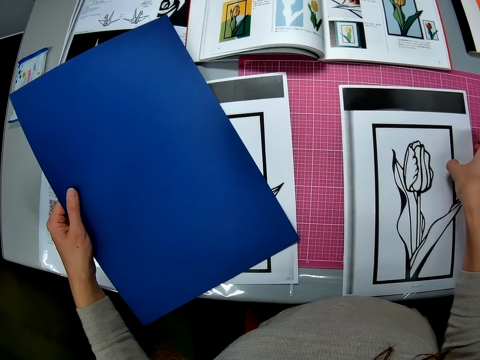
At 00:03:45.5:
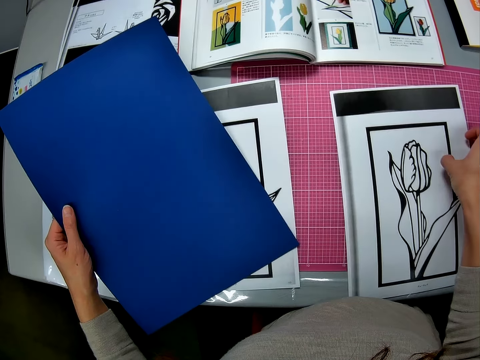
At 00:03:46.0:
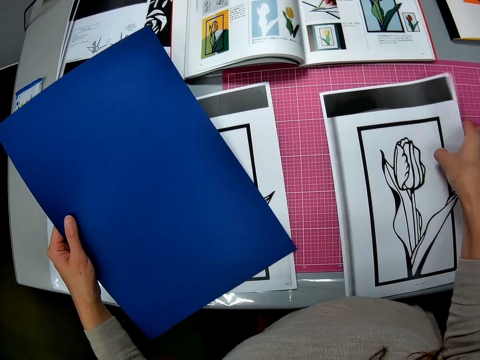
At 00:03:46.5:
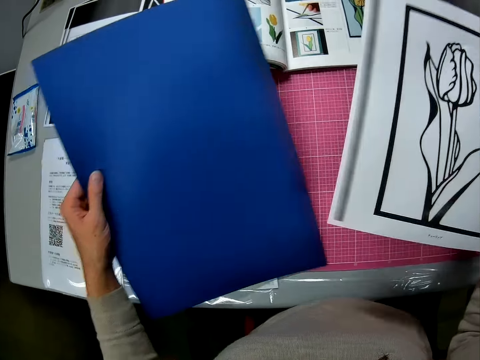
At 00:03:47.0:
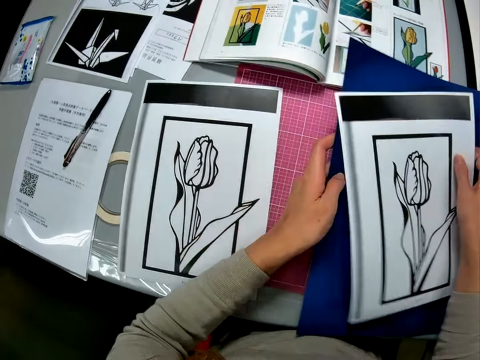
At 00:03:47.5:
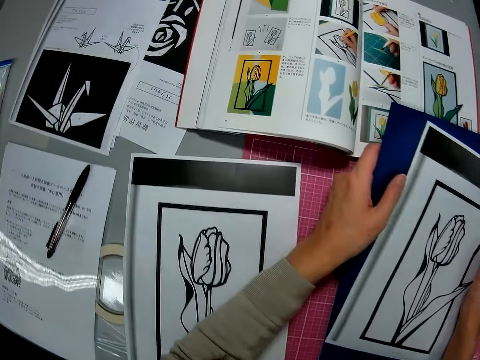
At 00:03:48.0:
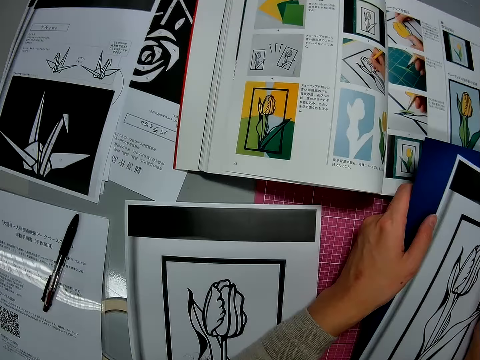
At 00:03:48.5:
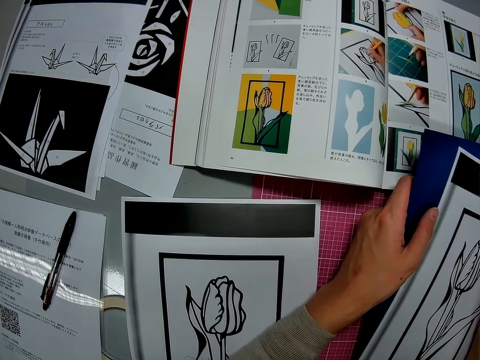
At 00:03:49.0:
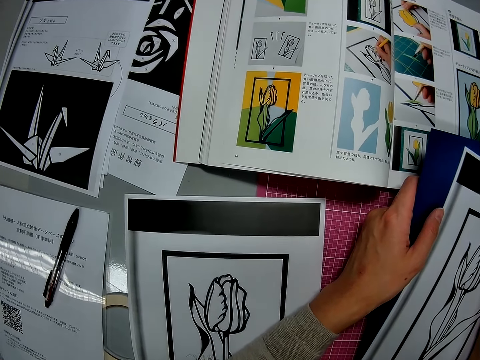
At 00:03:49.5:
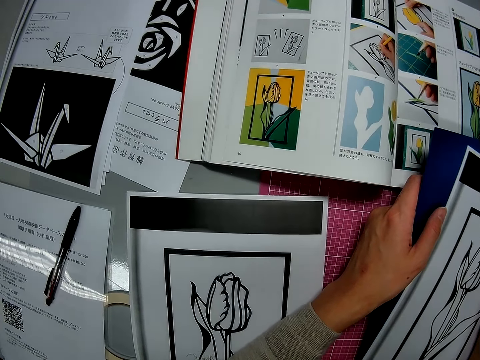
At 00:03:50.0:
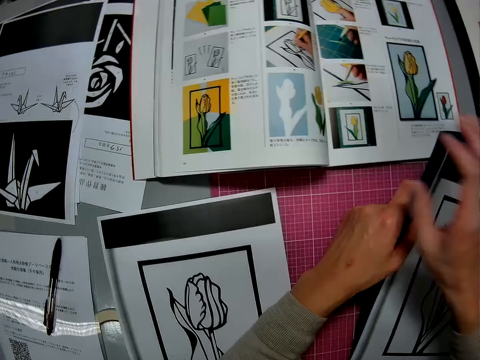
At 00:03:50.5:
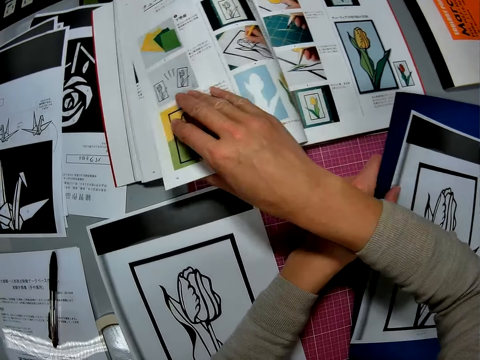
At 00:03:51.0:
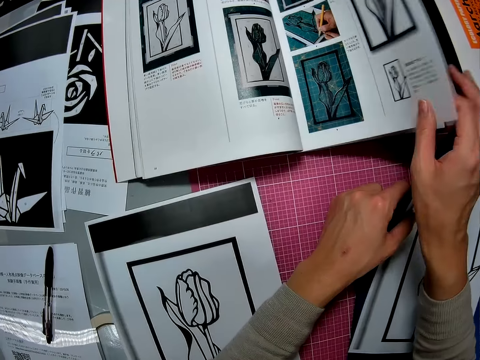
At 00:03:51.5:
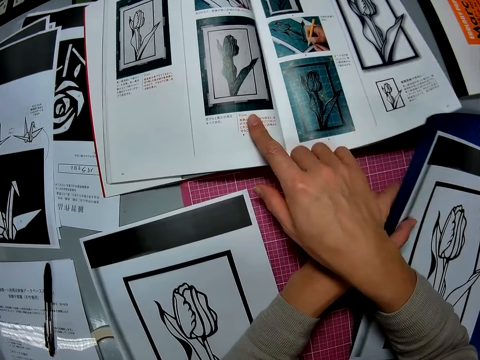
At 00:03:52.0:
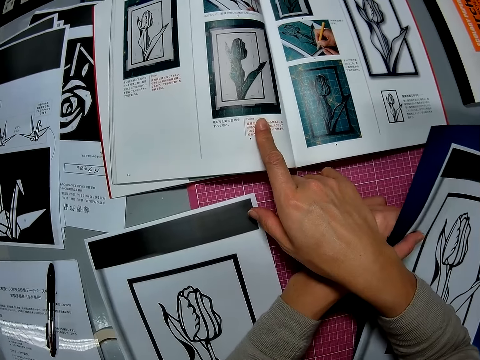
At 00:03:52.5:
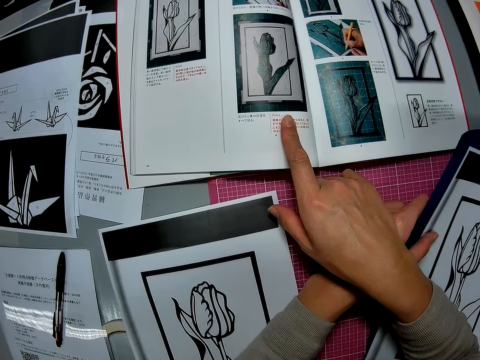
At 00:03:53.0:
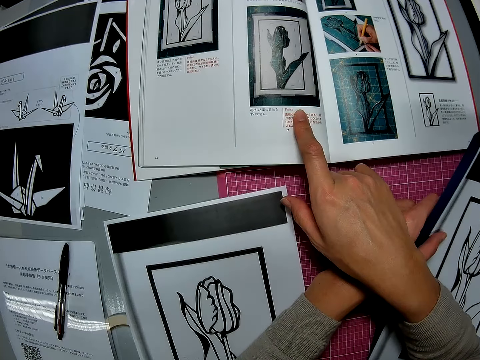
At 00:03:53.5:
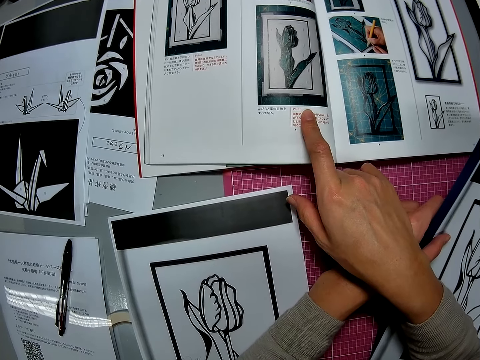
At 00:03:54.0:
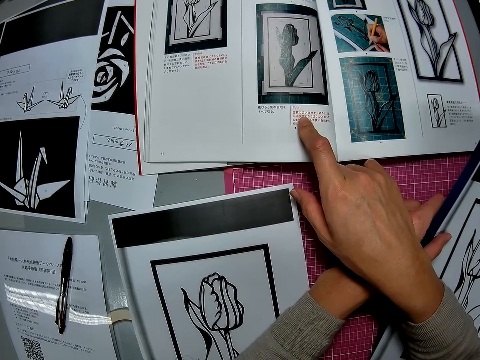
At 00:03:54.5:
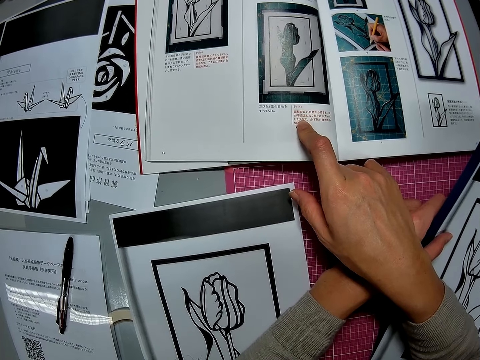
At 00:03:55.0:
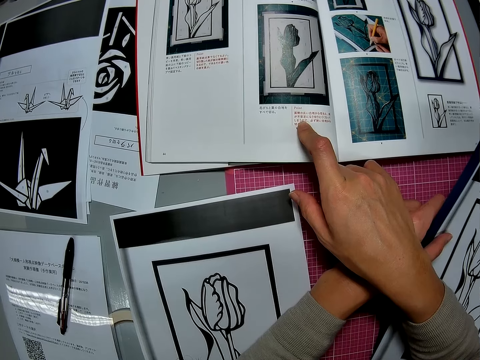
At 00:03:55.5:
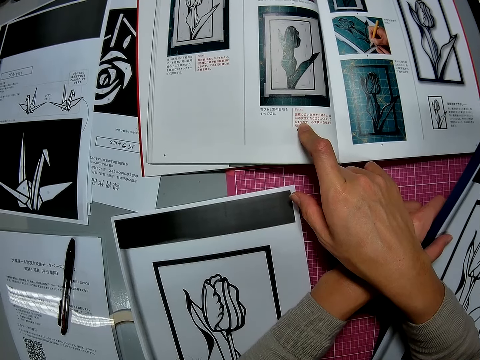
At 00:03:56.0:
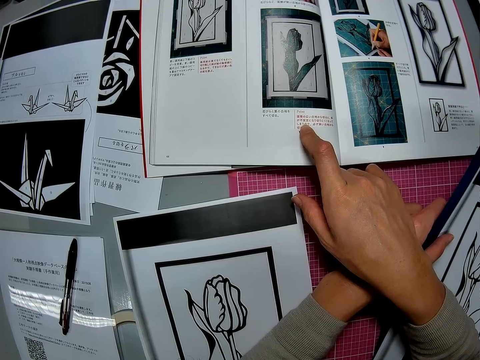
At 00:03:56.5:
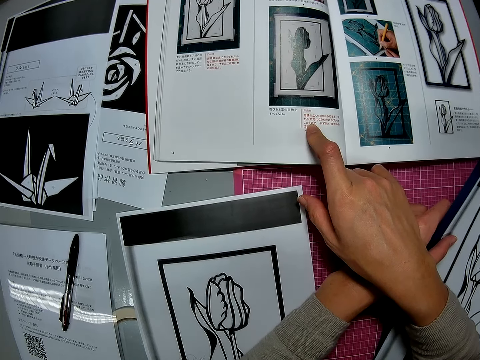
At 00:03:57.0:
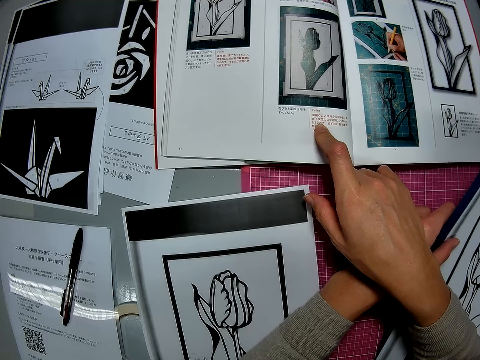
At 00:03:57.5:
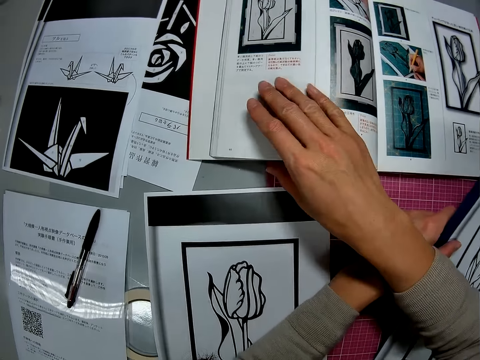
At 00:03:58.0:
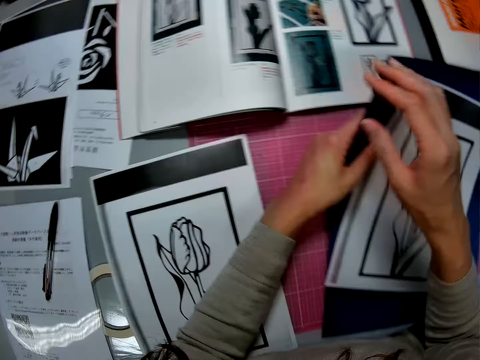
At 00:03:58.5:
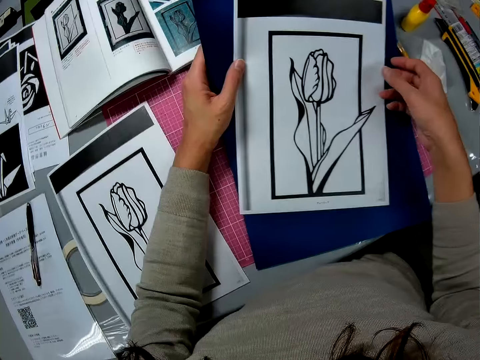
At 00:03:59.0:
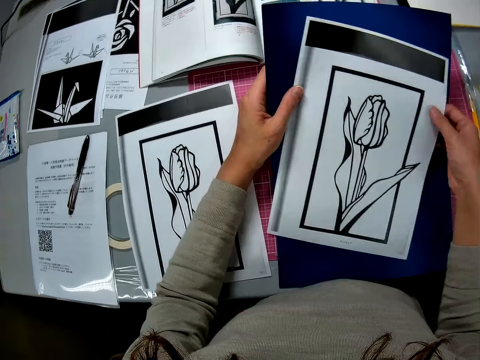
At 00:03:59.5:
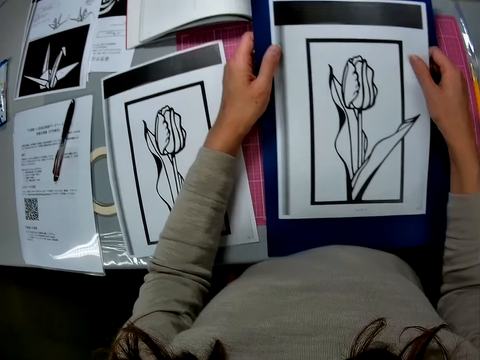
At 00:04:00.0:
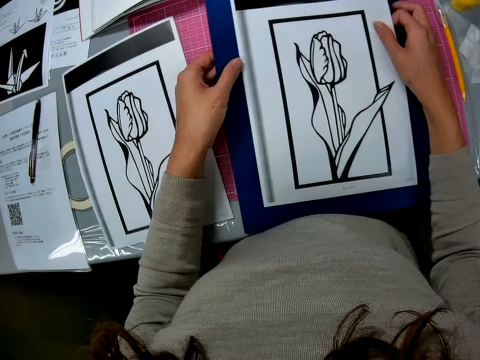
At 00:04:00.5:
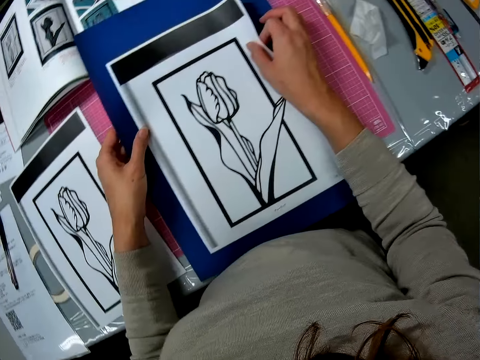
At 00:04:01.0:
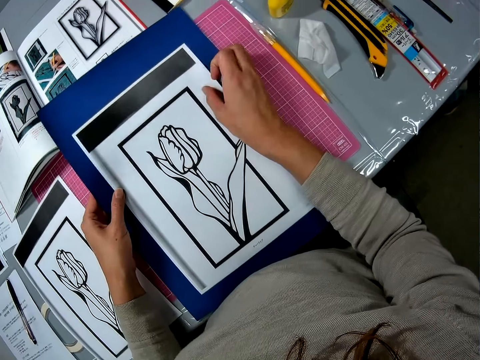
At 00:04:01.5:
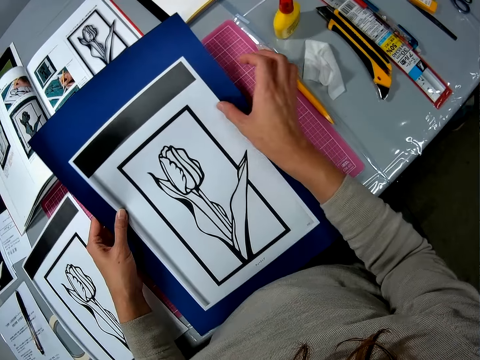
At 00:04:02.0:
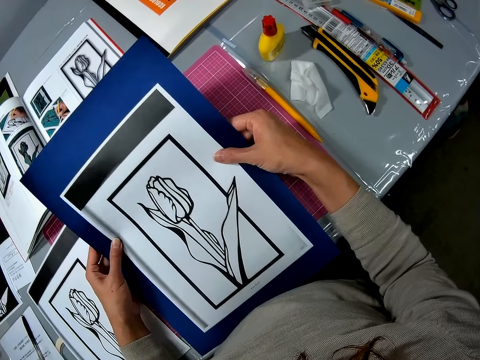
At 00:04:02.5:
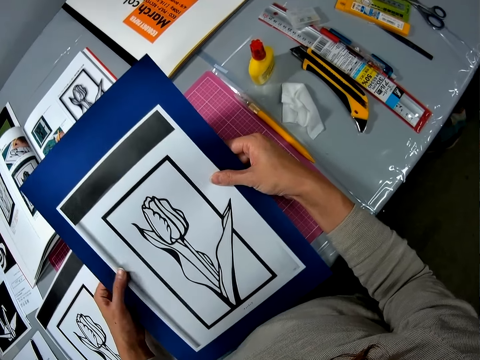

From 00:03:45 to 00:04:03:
The camera wearer holds a craft paper. She places it over the blue page of the sketchbook. She flips the pages of the photobook on the table. She opens a page. She places her finger on a page of the photobook. She holds the craft paper and a book. She adjusts the printed picture on the blue page of the sketchbook.

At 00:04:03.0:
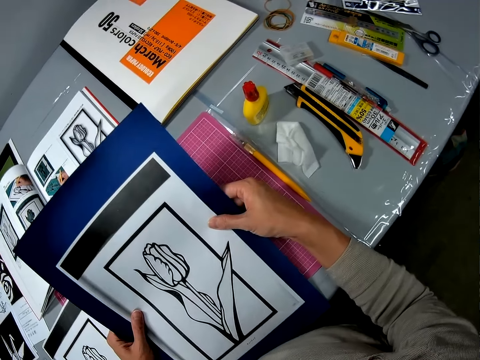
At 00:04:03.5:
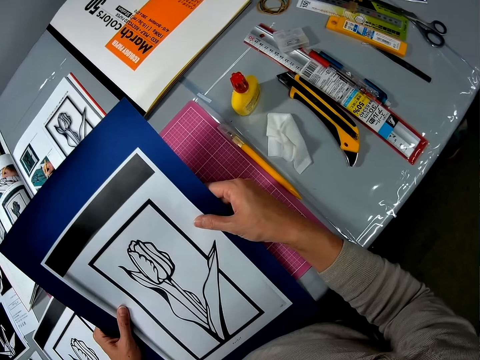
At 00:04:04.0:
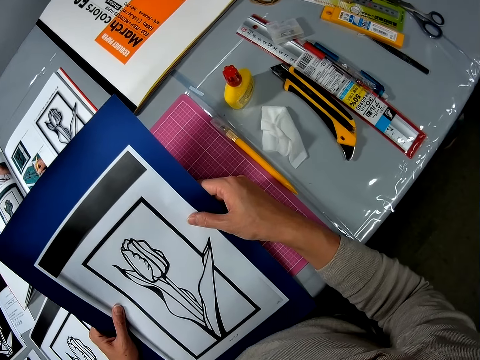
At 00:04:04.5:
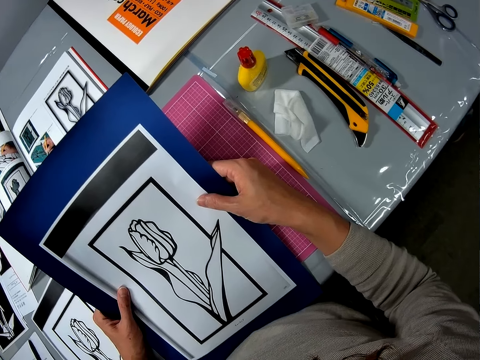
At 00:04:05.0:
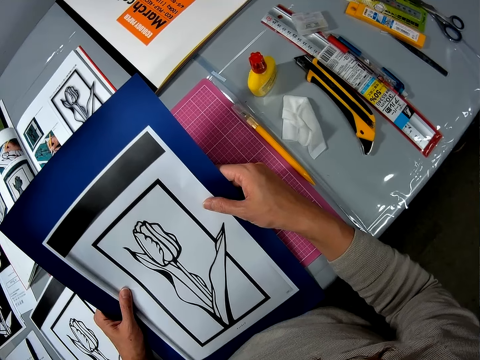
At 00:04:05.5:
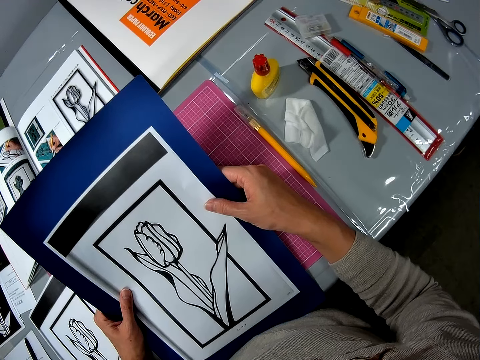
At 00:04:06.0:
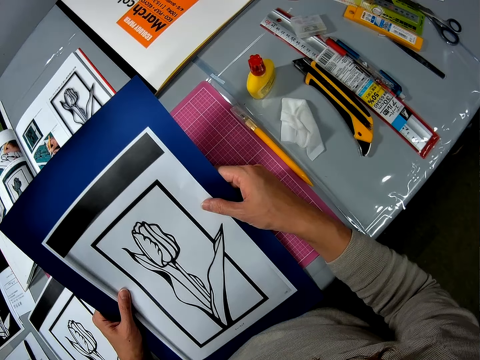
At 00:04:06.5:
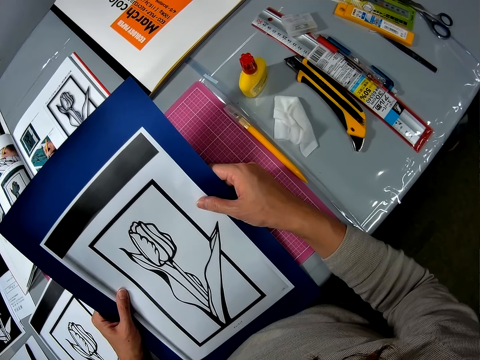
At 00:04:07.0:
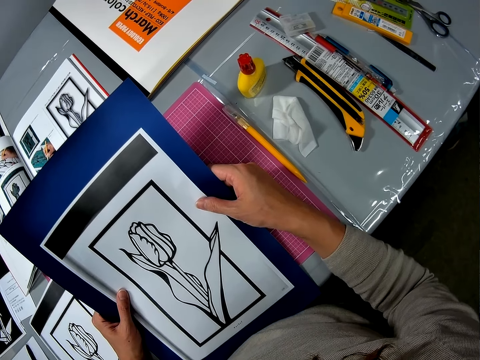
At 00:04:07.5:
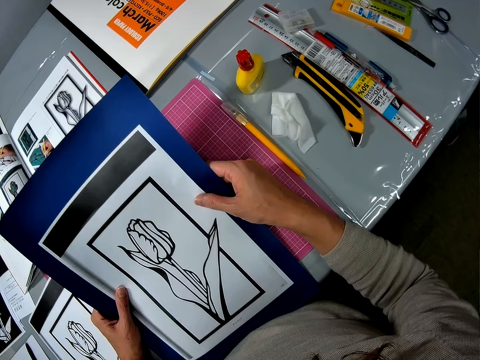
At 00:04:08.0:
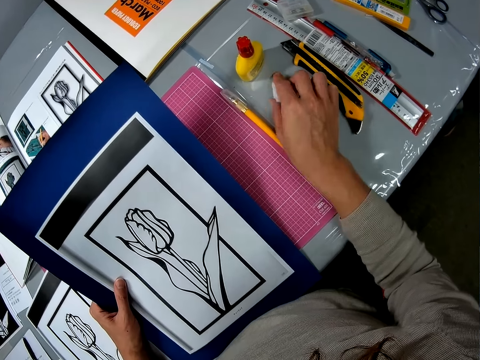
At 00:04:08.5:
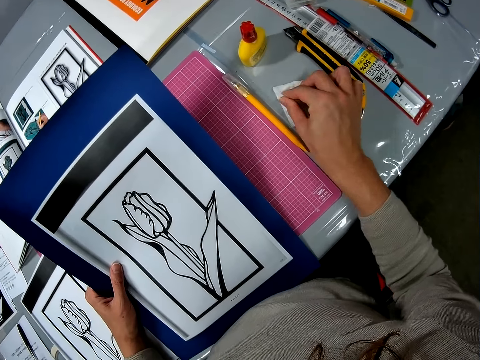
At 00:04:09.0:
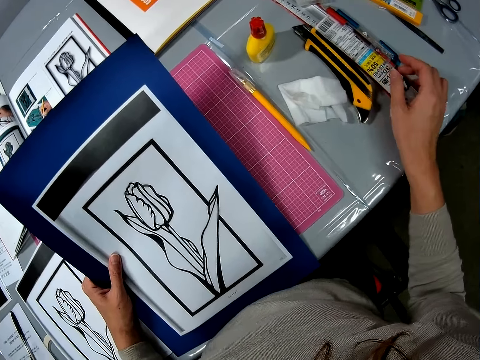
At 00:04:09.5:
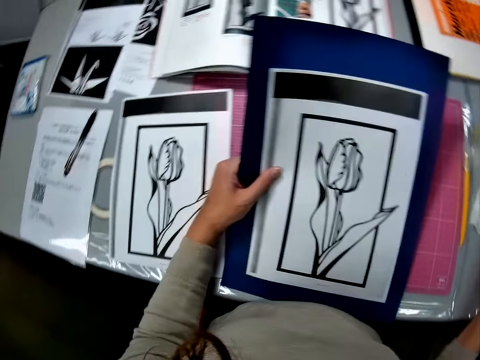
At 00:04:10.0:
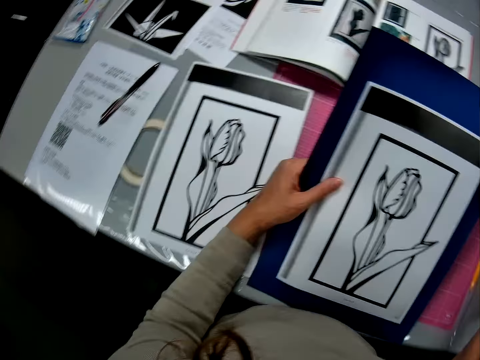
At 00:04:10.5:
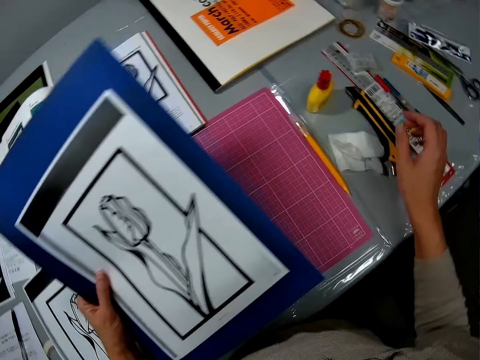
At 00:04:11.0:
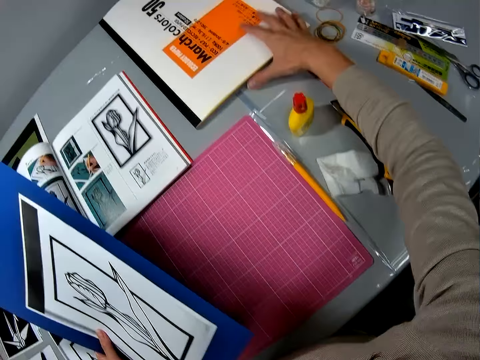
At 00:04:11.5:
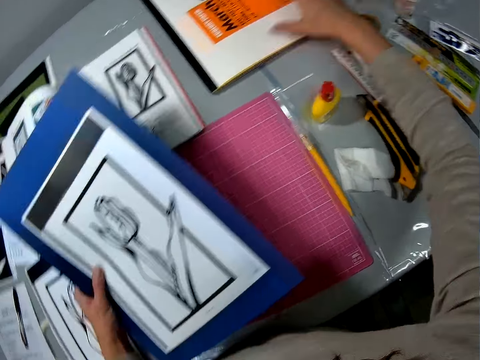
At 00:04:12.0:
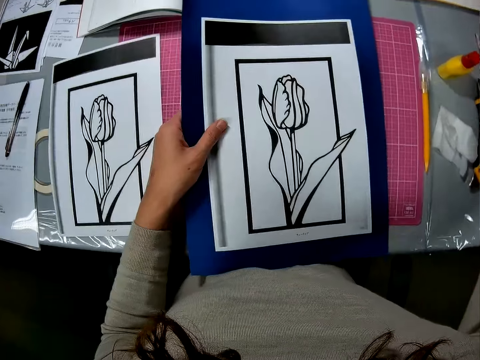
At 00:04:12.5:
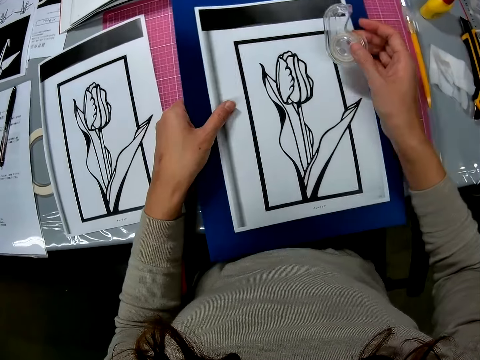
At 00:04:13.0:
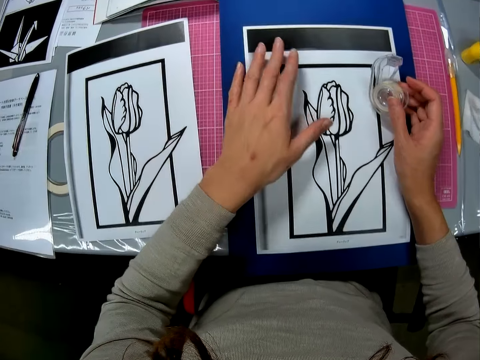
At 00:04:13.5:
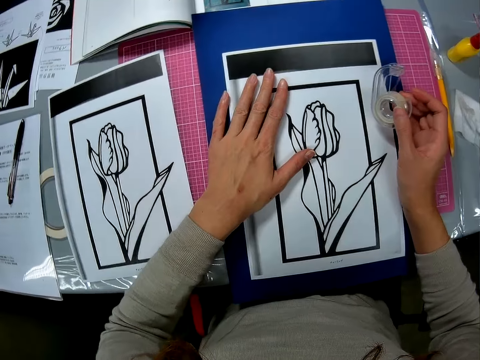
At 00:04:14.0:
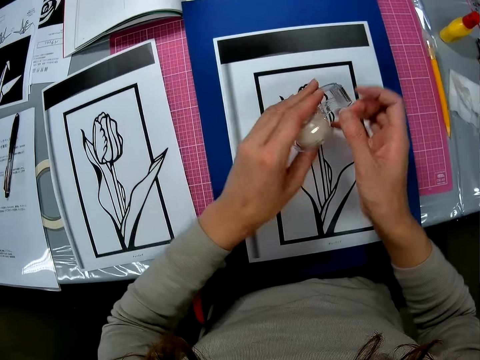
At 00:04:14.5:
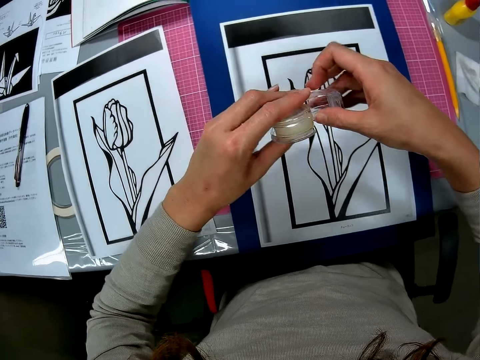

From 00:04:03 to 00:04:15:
The camera wearer takes a paper. She touches the tissue paper on the table. She drops the paper. She picks up a sellotape on the table. She touches a book. She places her hand over the printed picture on the table.
